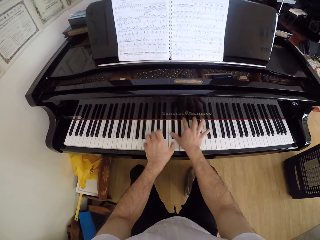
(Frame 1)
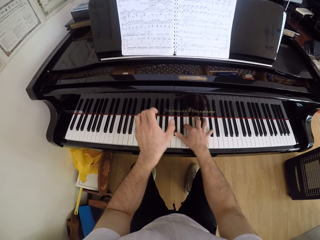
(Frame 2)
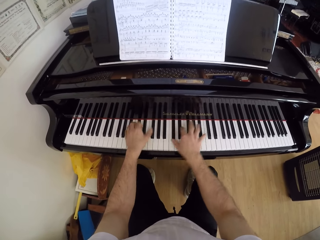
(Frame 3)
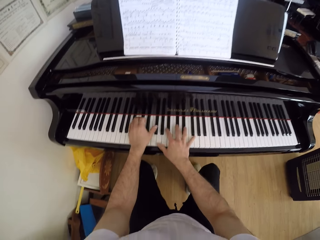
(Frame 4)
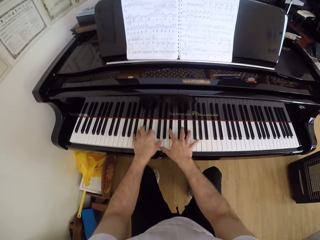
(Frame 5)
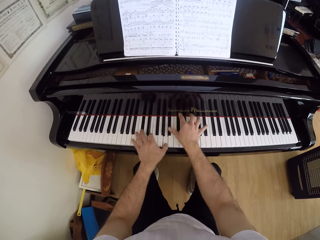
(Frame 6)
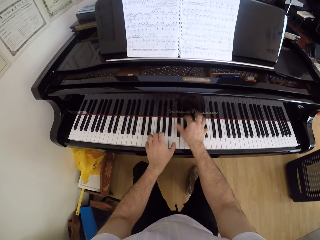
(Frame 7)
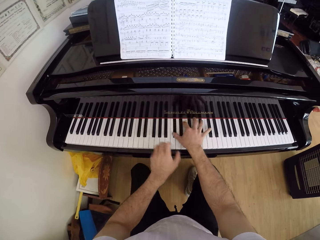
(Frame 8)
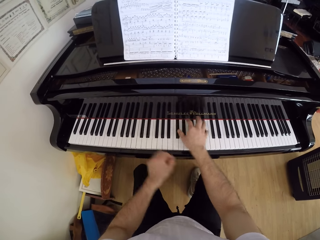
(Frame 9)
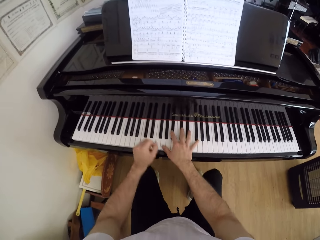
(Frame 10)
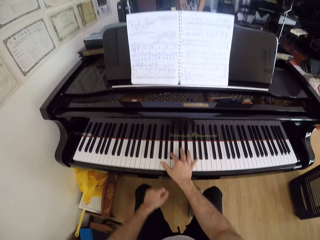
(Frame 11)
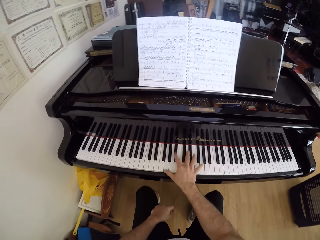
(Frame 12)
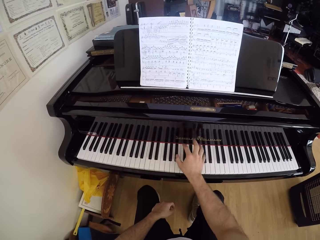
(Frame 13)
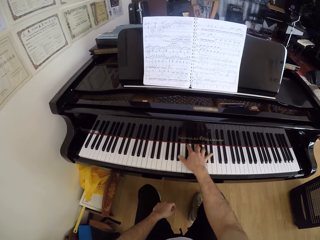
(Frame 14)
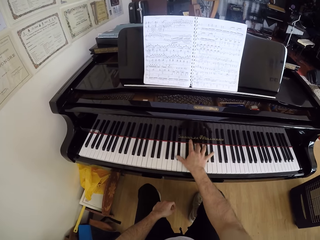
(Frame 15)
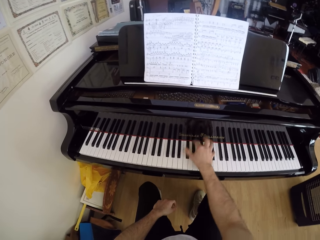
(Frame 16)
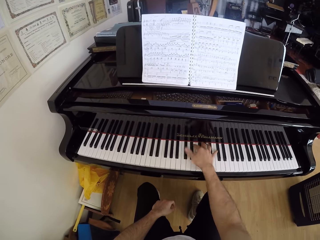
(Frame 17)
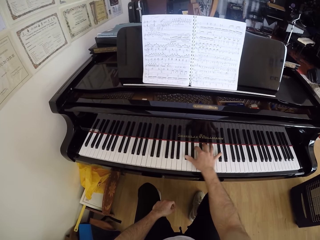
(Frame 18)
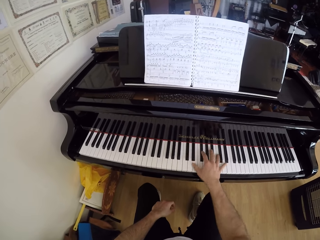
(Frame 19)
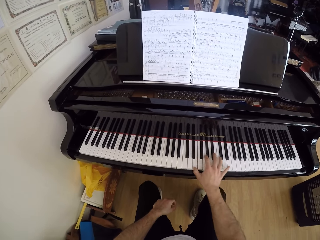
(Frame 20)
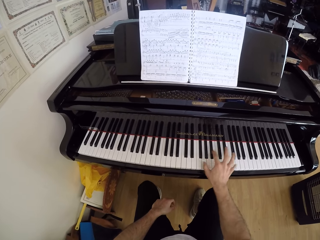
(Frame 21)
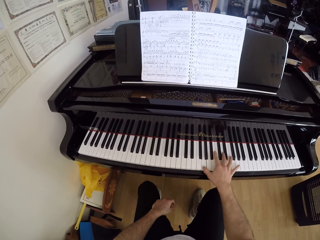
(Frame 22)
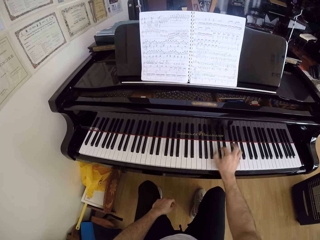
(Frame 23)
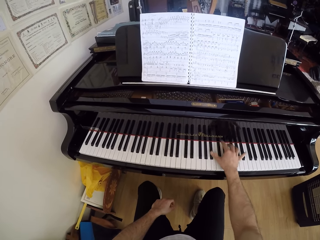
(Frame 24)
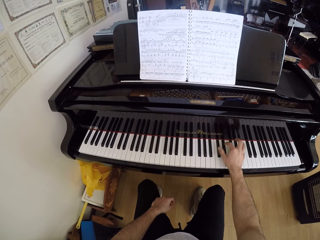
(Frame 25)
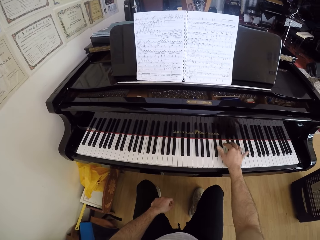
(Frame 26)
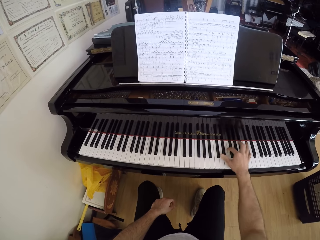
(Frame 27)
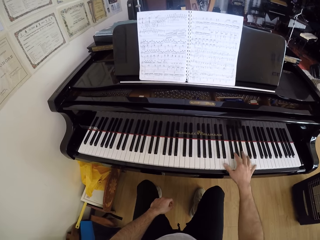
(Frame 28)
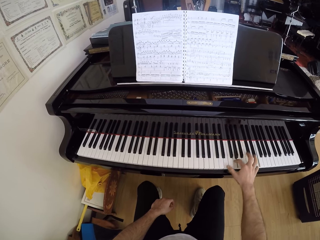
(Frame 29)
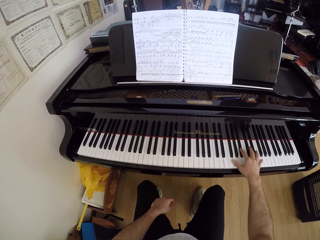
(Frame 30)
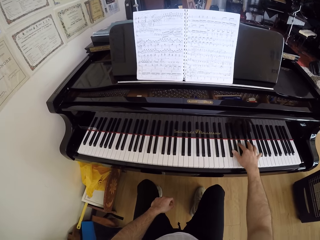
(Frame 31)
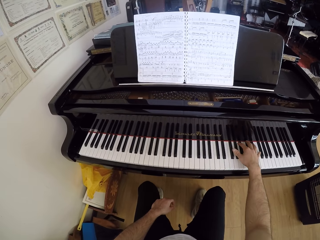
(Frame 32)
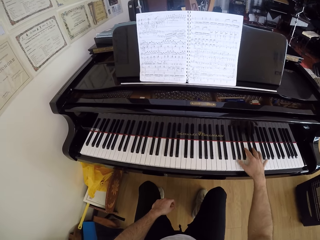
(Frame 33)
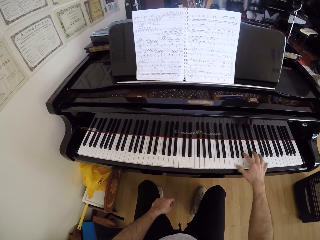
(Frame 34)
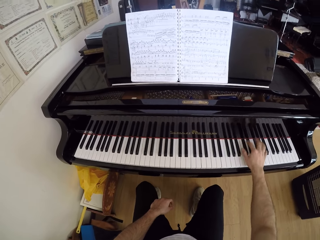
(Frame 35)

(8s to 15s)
The camera wearer plays the piano with his right hand.

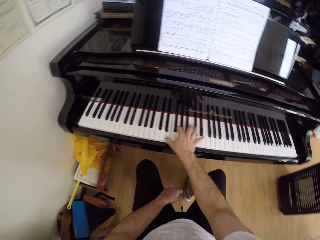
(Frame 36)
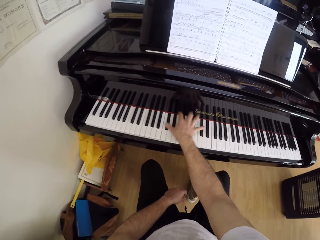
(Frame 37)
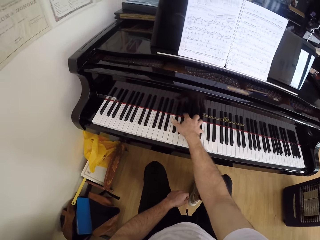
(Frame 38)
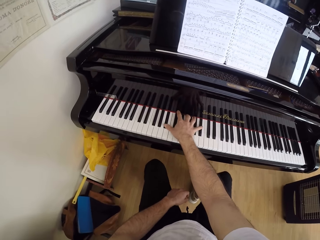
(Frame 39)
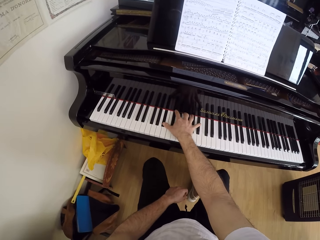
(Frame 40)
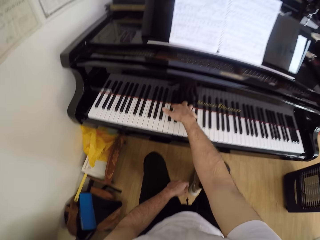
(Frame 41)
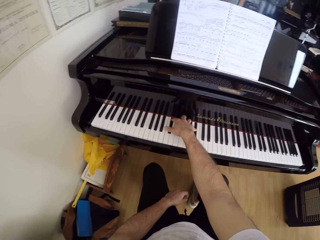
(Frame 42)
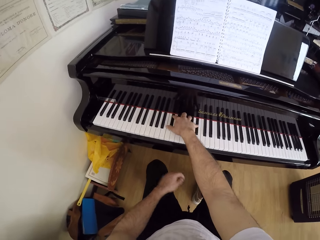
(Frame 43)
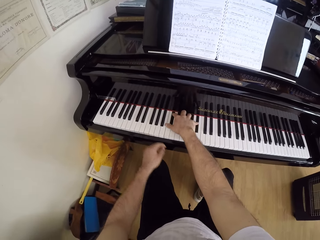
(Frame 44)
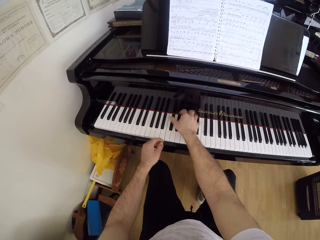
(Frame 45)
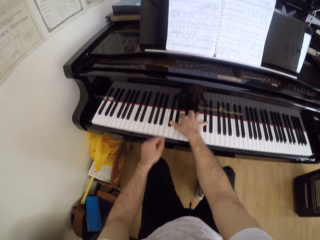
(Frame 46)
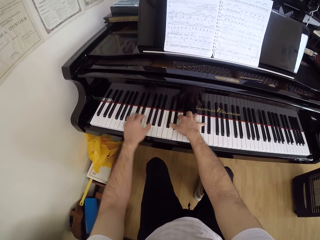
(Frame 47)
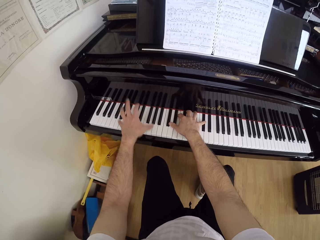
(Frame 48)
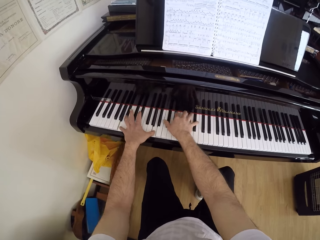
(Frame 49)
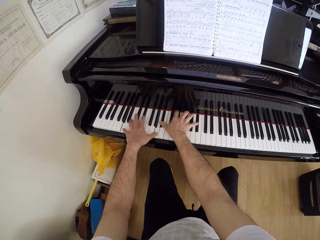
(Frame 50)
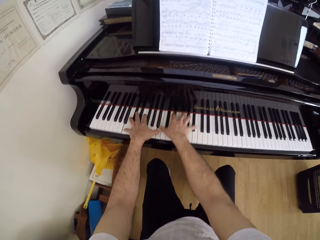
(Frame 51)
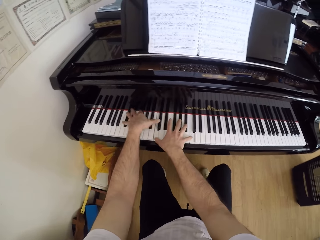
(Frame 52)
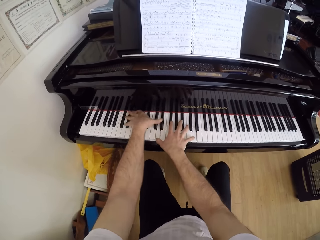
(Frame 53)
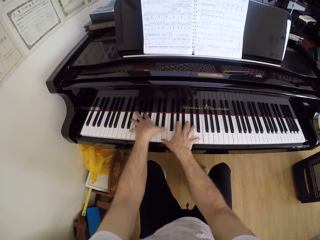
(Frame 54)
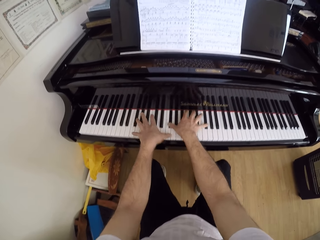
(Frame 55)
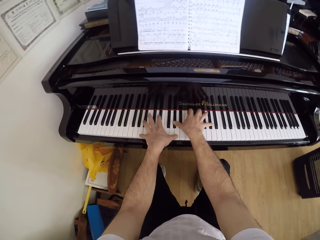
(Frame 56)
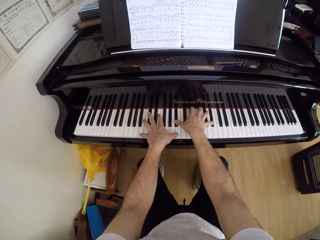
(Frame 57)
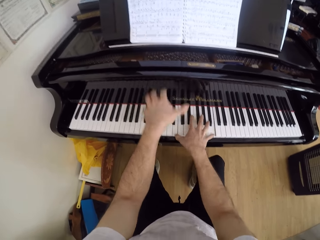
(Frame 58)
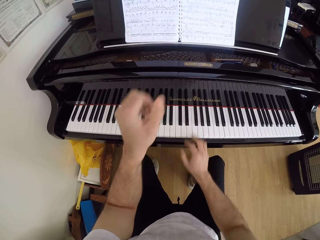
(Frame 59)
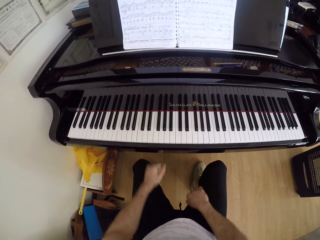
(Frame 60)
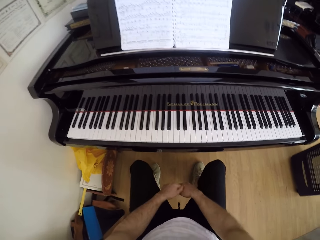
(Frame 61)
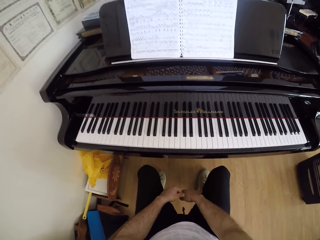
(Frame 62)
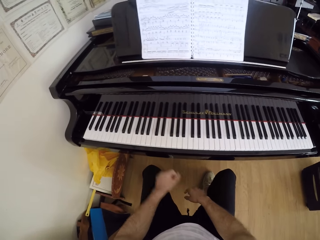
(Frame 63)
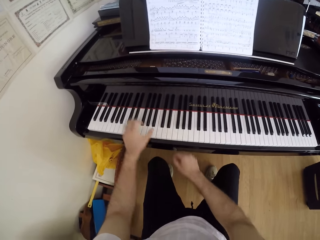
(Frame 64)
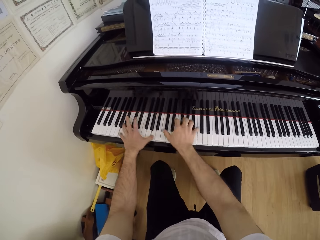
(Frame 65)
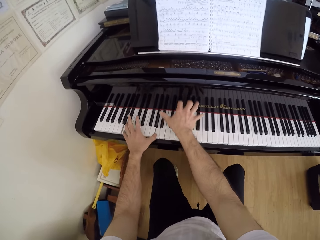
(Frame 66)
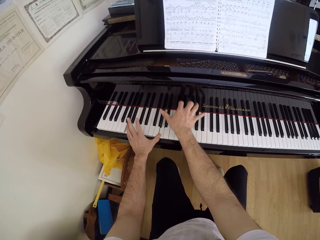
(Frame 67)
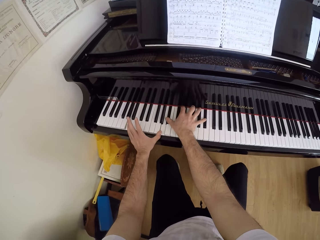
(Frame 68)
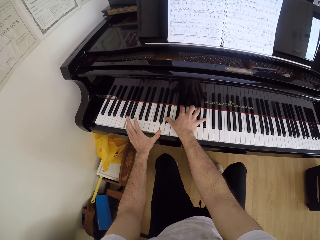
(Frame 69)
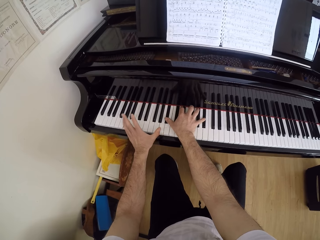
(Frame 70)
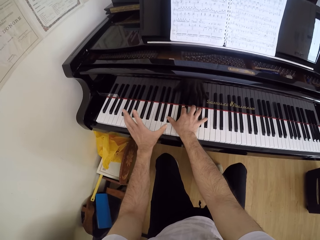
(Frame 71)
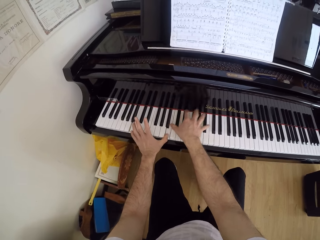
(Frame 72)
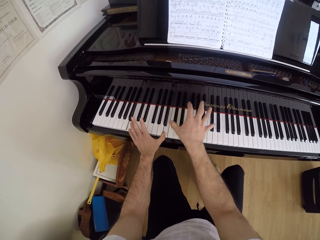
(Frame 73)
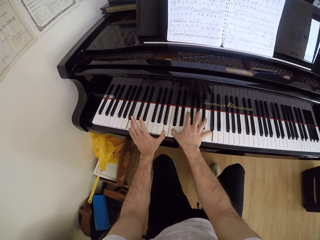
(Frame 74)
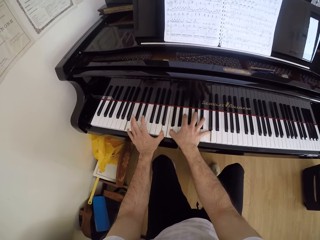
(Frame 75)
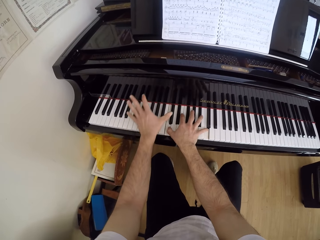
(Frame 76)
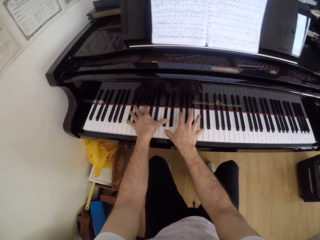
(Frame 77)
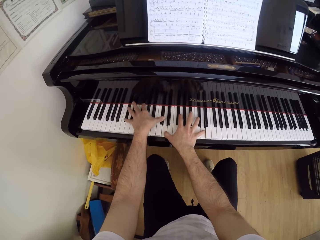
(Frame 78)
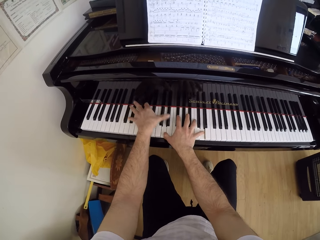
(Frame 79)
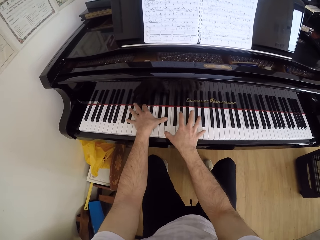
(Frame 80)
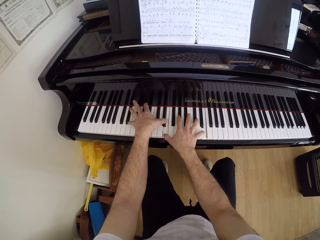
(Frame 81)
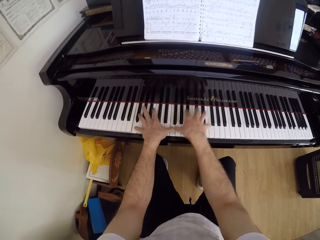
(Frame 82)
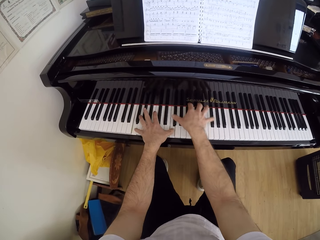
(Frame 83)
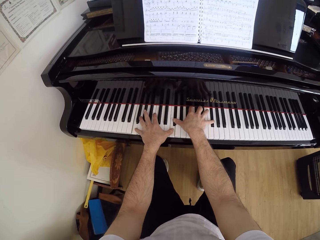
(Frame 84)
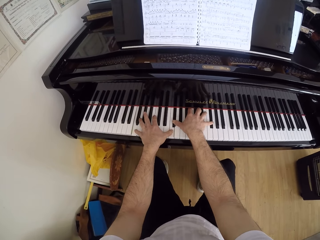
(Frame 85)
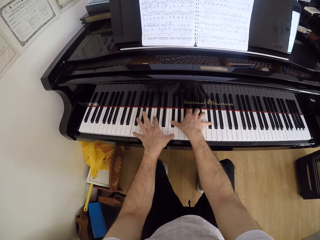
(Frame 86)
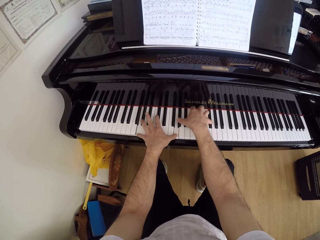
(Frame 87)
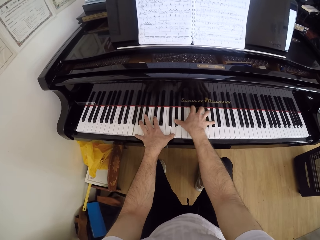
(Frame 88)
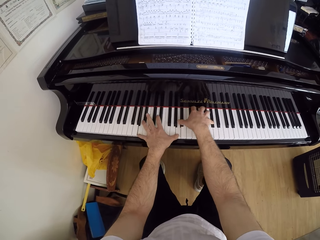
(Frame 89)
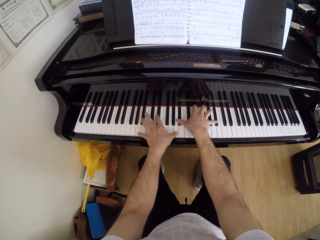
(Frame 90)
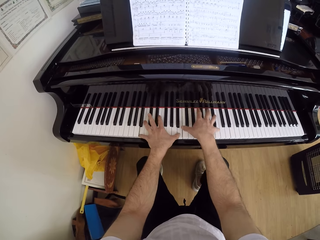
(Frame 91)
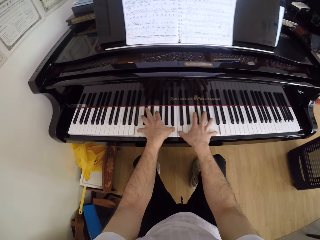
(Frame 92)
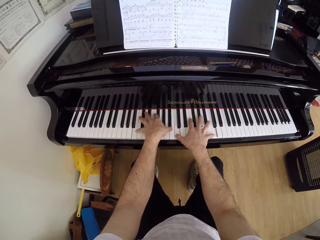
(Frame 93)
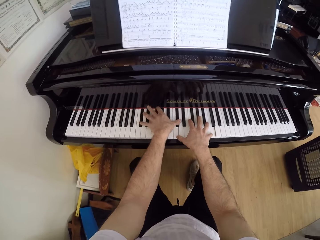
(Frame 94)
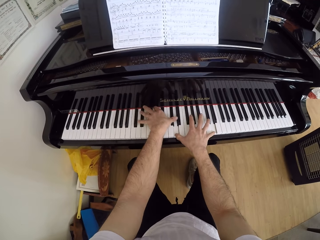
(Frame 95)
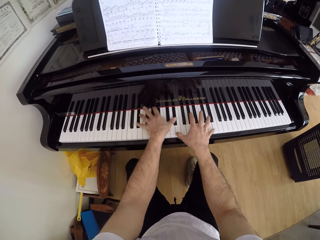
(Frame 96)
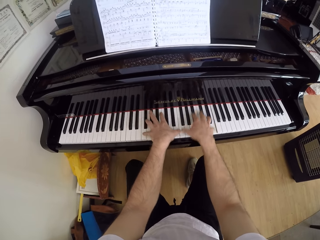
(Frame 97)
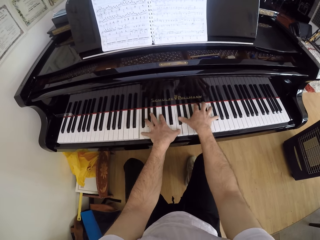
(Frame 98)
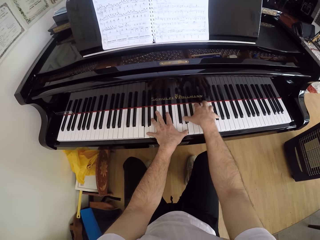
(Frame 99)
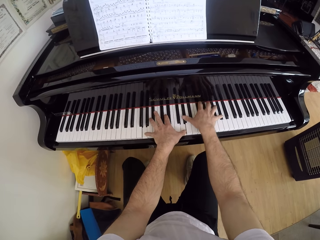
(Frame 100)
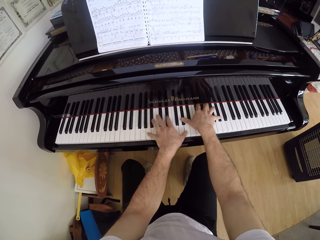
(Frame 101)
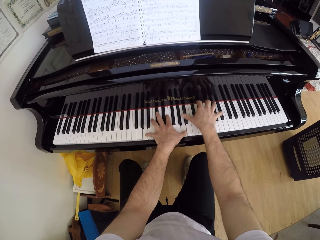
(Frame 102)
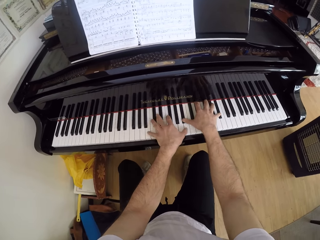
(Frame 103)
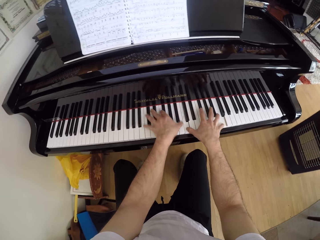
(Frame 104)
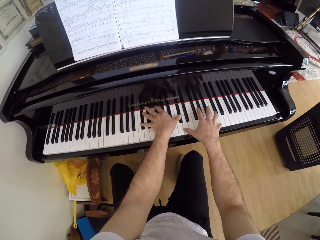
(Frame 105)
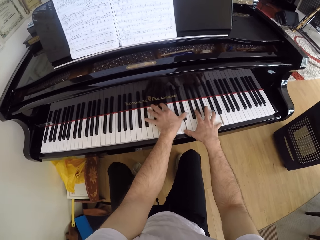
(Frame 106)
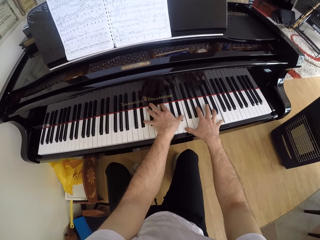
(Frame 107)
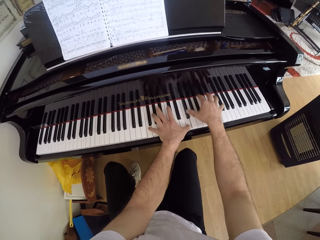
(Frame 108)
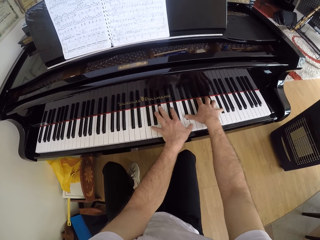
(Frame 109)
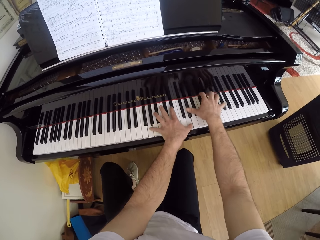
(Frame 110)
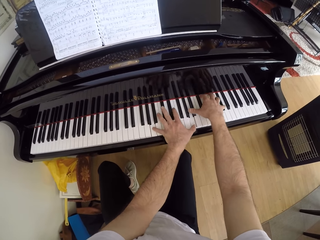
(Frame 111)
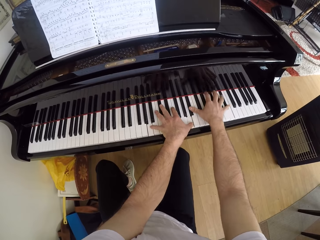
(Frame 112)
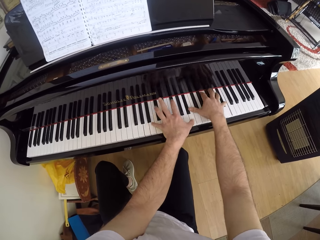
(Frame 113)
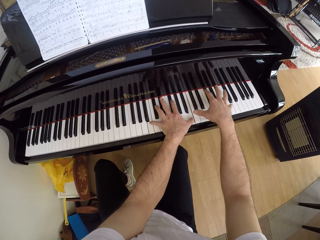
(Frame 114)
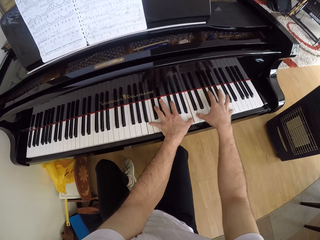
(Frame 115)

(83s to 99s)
The camera wearer plays the piano with both hands. They stop playing the piano. They play the piano.
